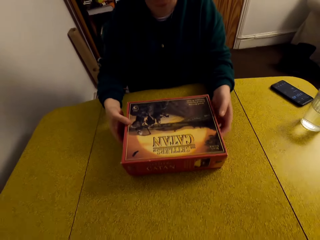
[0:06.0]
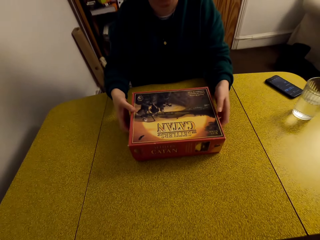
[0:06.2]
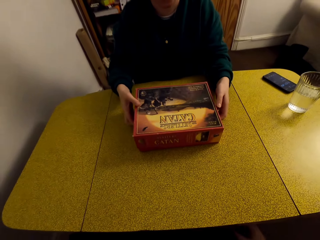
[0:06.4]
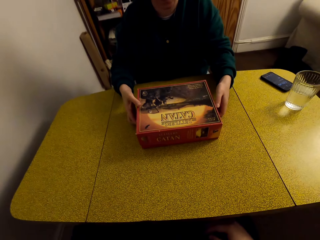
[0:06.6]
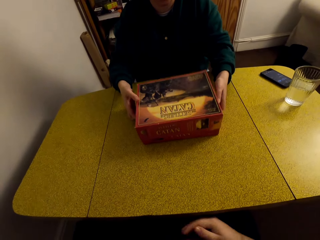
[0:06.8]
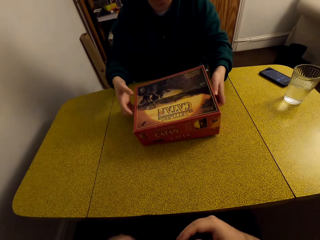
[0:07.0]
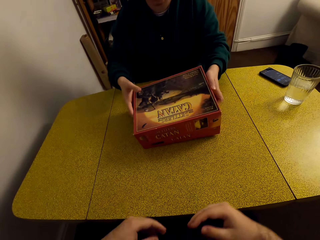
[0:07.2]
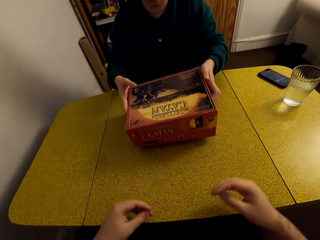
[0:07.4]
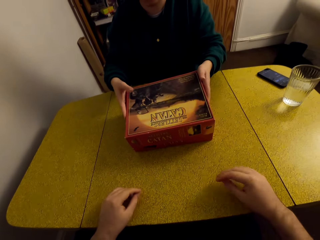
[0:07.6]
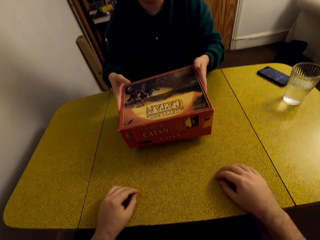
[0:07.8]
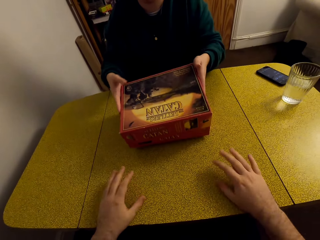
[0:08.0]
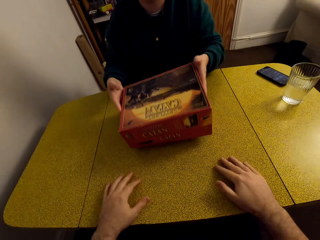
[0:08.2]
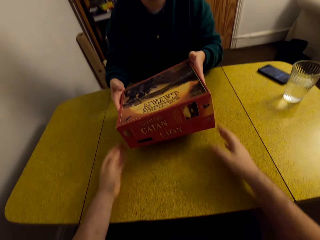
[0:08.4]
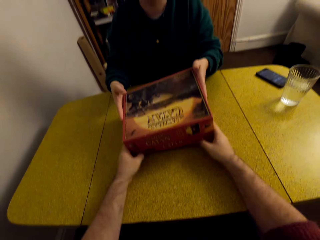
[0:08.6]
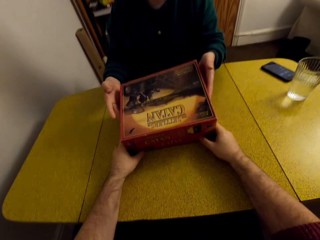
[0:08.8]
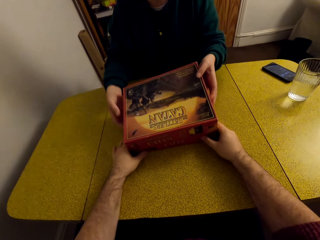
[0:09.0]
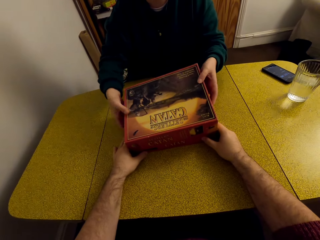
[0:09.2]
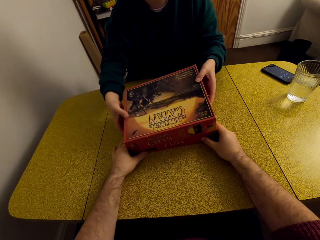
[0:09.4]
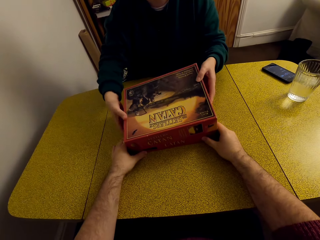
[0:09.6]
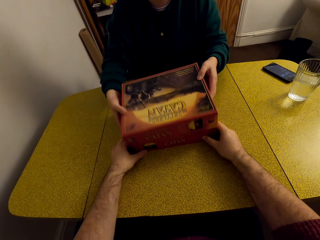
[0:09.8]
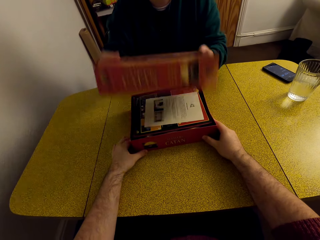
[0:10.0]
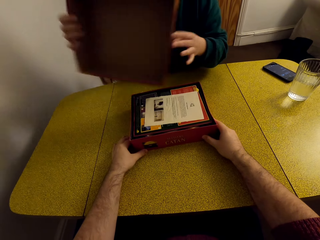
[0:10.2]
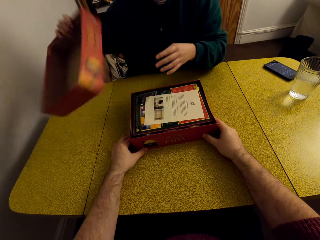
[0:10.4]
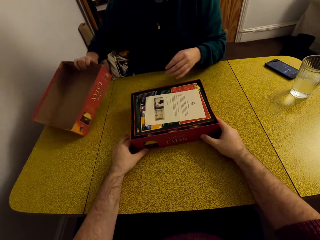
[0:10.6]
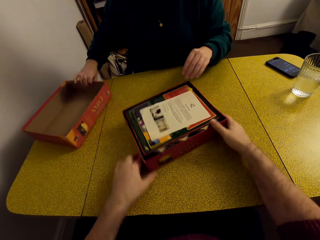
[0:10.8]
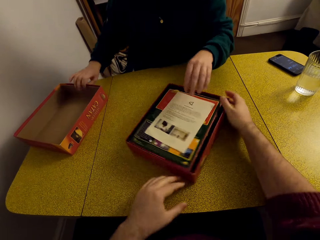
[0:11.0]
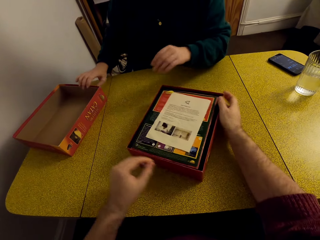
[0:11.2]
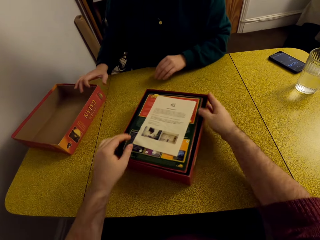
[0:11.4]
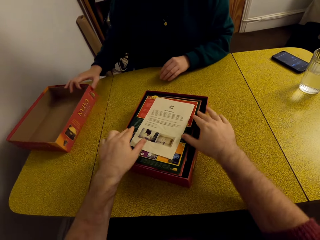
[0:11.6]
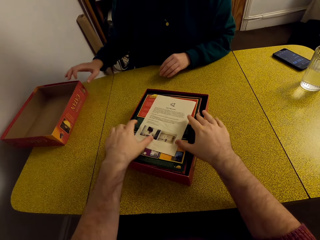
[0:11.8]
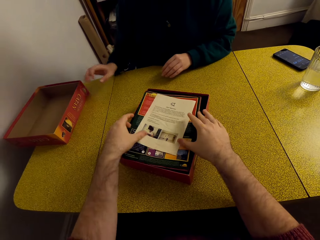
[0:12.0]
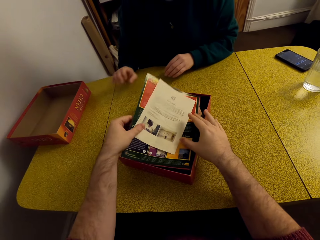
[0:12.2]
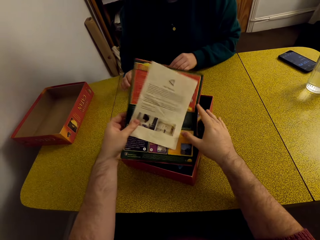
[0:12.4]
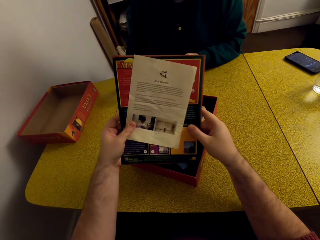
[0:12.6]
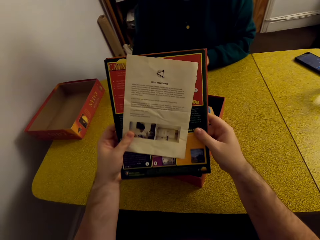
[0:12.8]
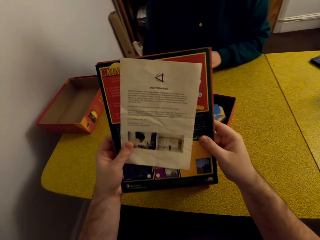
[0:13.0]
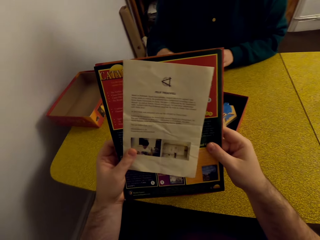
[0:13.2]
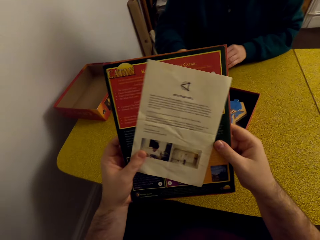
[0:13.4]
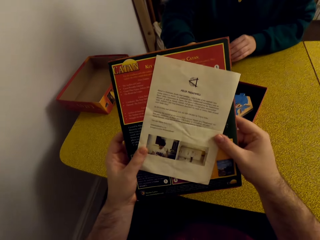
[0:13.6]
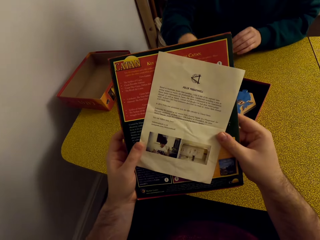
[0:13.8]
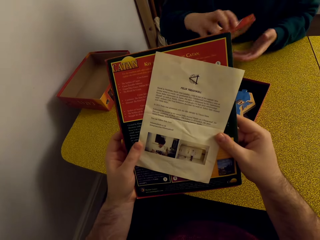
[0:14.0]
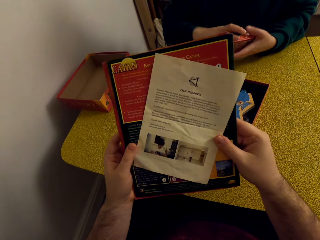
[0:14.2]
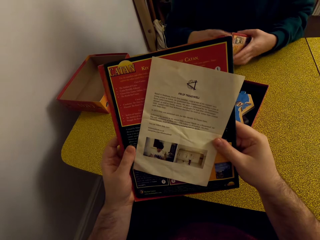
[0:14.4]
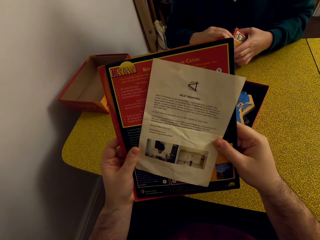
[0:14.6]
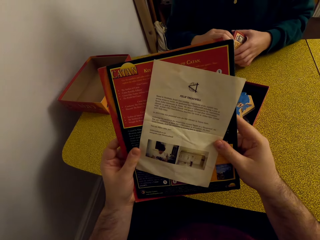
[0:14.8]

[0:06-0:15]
A woman opens the Settlers of Catan. The camera wearer holds the box down for the woman. The woman opens the box. The woman places the box on the table. The camera wearer turns the box. They unload the box. They pick up the Settlers of Catan manual instruction. They read the game's instructions.

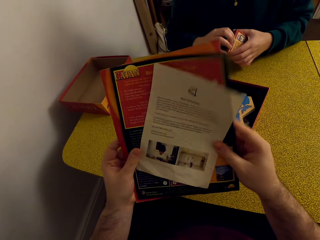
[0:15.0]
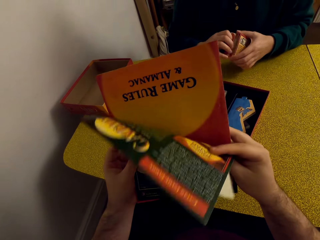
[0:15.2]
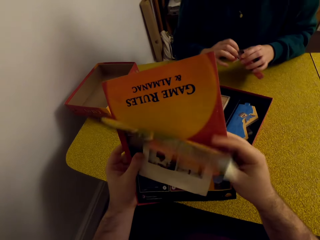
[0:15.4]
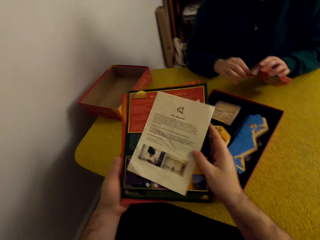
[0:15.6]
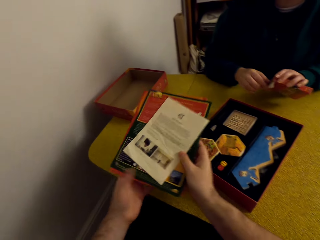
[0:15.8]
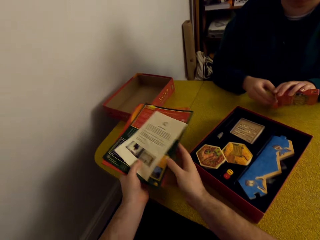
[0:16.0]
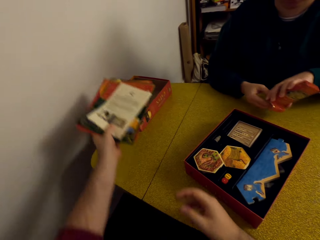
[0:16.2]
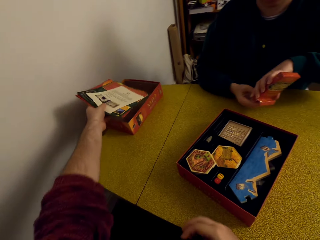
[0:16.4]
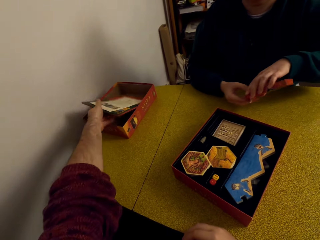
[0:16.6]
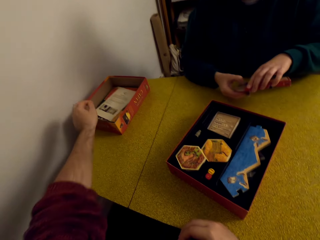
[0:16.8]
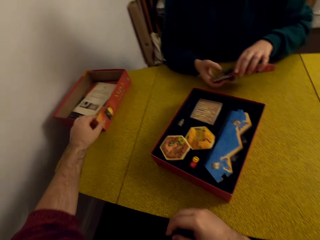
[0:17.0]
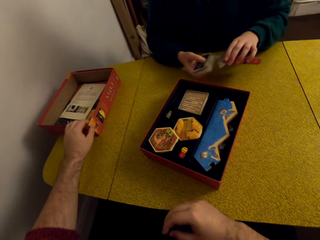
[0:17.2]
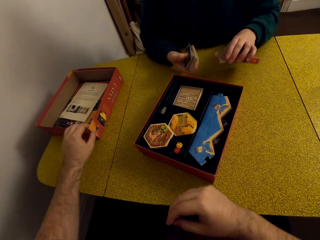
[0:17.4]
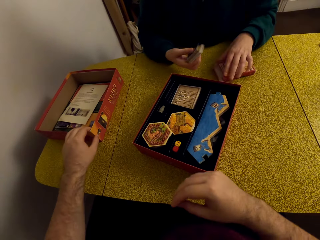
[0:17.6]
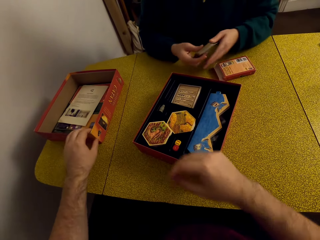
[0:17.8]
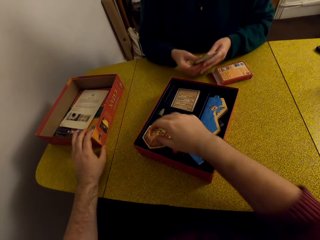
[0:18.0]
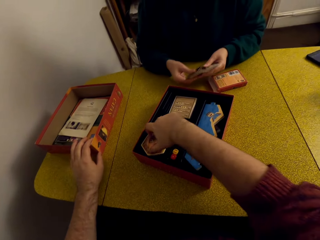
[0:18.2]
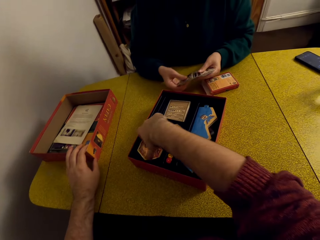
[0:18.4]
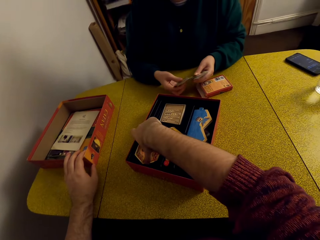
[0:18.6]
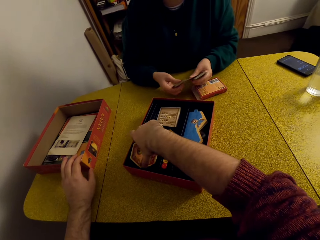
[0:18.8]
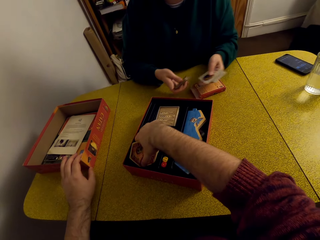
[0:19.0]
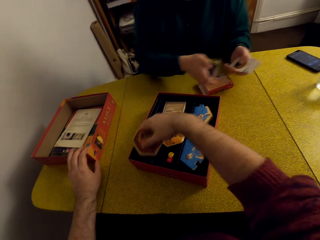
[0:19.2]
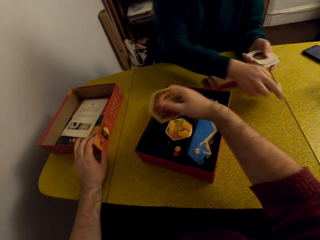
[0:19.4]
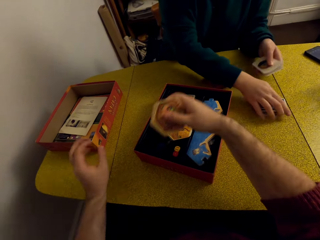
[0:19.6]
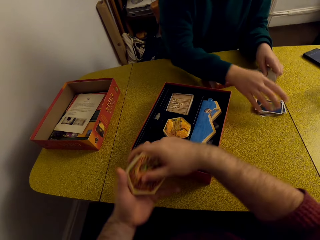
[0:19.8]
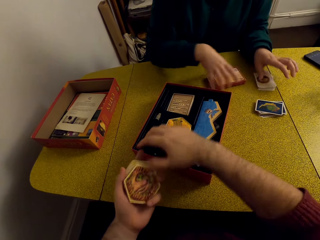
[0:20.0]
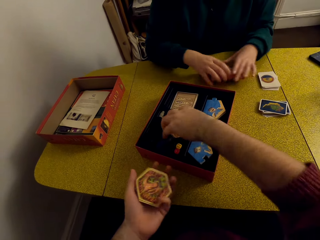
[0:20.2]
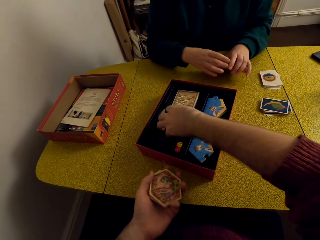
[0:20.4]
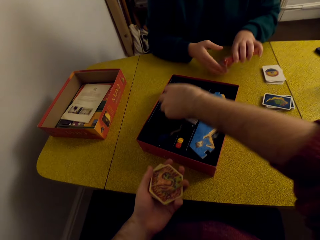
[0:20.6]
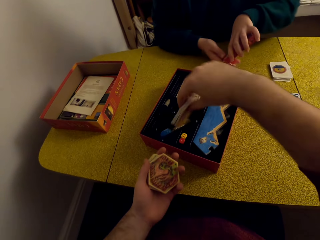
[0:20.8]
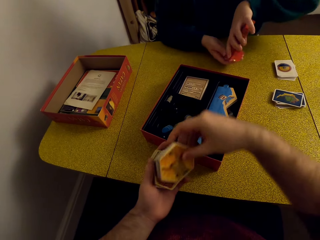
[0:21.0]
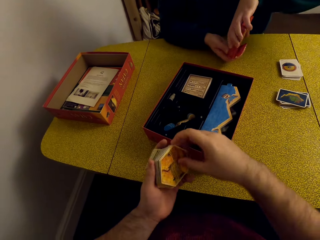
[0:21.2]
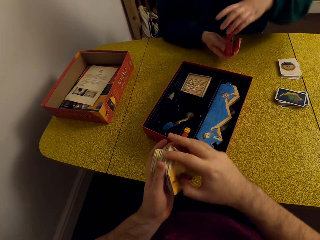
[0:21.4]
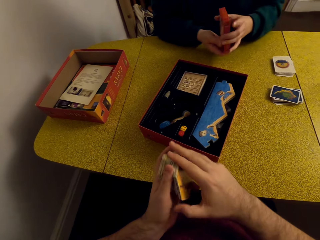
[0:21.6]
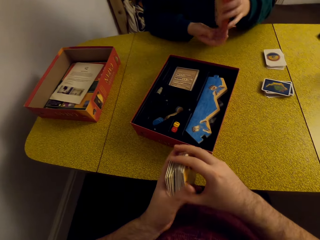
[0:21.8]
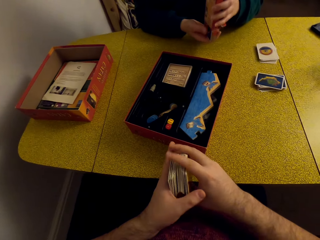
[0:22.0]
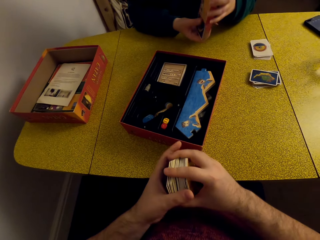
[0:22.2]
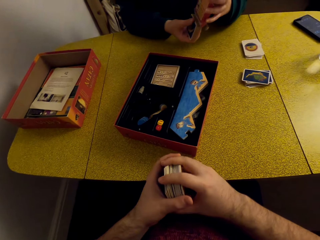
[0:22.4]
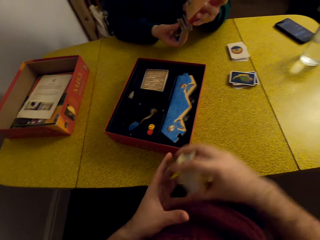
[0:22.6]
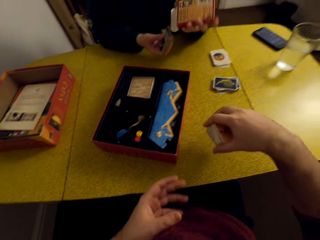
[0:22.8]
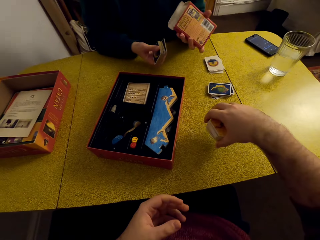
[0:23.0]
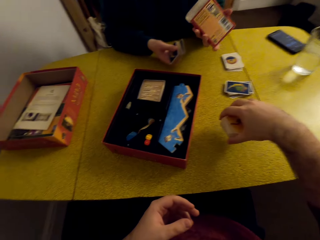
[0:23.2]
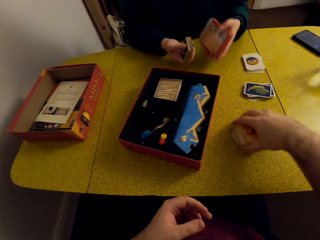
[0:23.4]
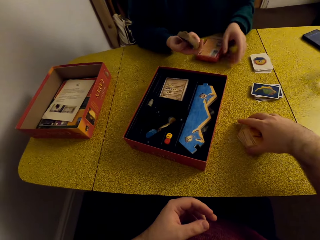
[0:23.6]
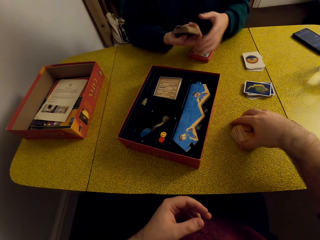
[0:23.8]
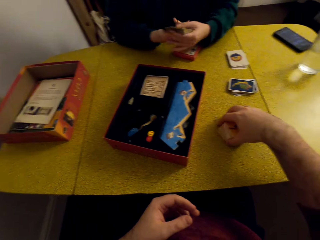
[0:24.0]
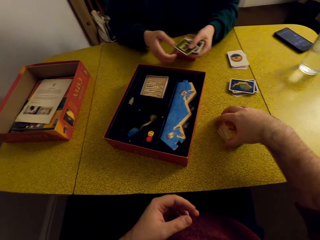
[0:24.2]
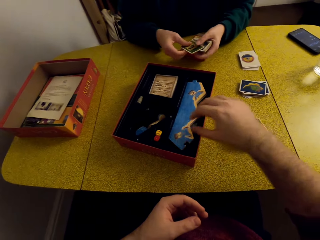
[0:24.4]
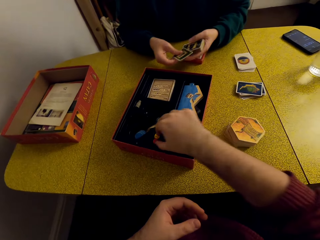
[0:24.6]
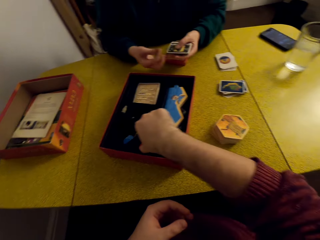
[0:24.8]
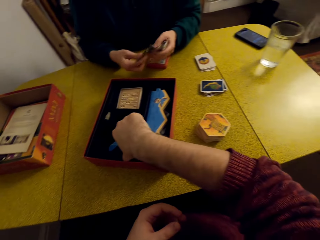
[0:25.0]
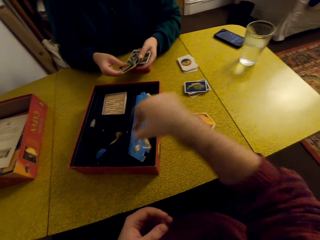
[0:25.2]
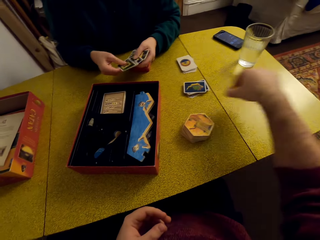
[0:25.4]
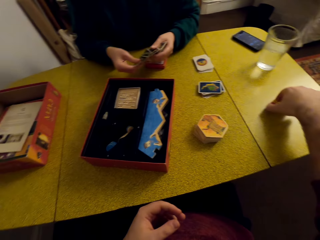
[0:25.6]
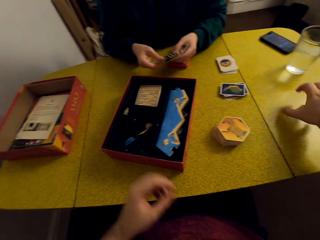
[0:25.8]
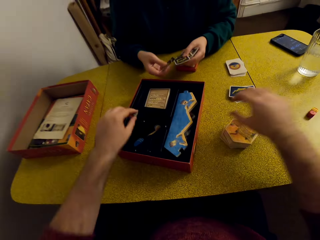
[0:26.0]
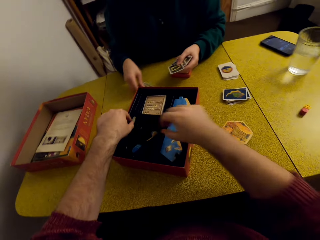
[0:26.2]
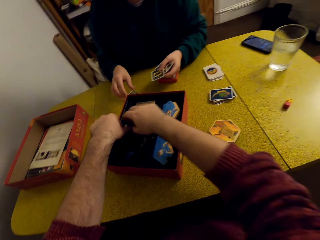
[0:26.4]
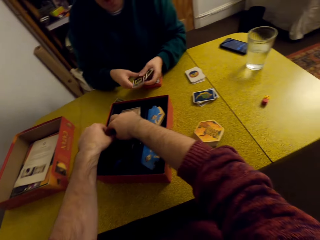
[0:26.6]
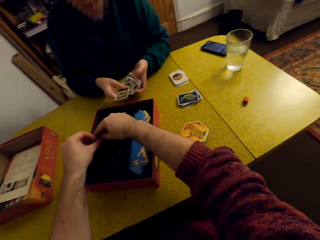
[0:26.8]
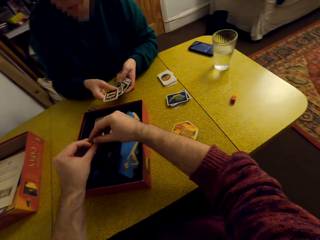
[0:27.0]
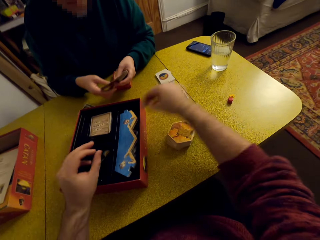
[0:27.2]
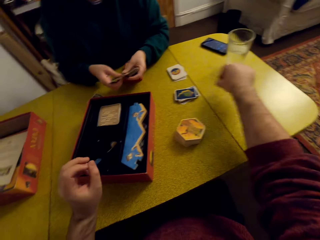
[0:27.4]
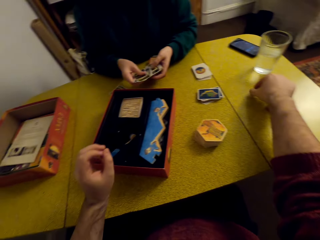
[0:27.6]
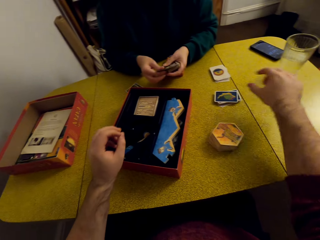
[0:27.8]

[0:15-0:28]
The camera wearer folds the manual's pages and unfolds the manual's pages. A woman removes the cards from the box. The camera wearer places the manuals in the box. He pulls the box towards his right. The woman places the box on the table. The camera wearer picks up the terrain hexes or cards from the box. The woman places the Resource cards on the table. The camera wearer places the cards in his right hand. The woman picks up the box. The camera wearer unloads the box. The woman removes the cards from the box. The camera wearer puts the terrain hexes on the table. The woman places the box on the table and shuffles the cards. The camera wearer picks a die from the box. He puts the die on the table. The woman places the card on the table. The camera wearer picks up the wooden player pieces from the box. He puts the wooden player pieces on the table.
